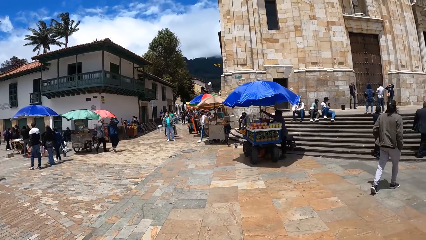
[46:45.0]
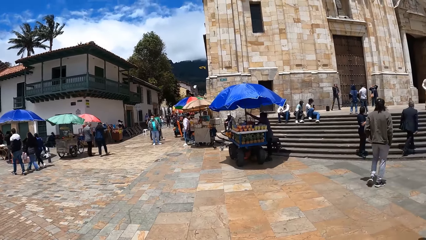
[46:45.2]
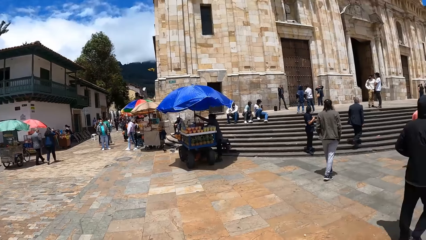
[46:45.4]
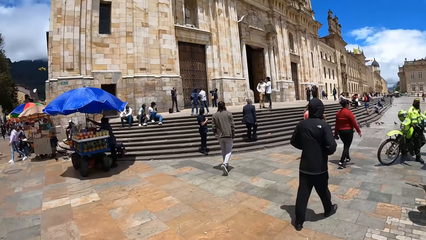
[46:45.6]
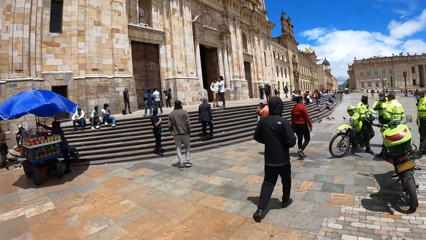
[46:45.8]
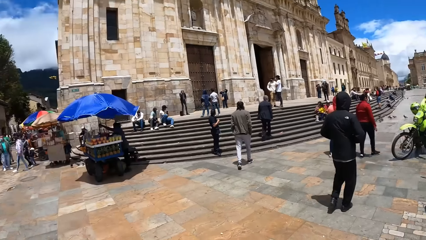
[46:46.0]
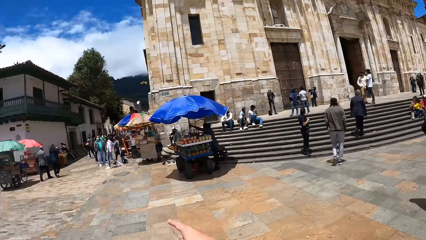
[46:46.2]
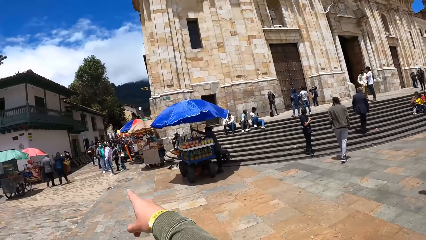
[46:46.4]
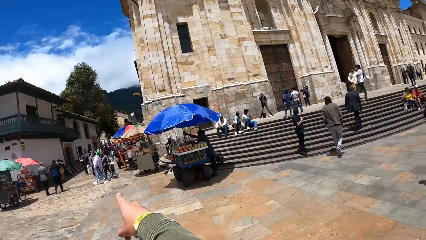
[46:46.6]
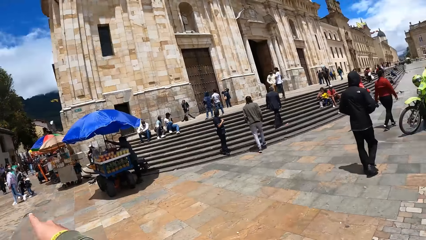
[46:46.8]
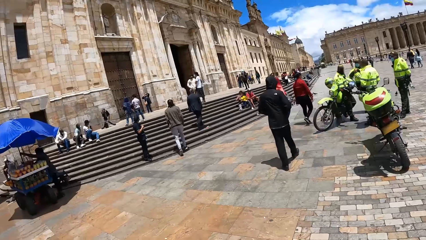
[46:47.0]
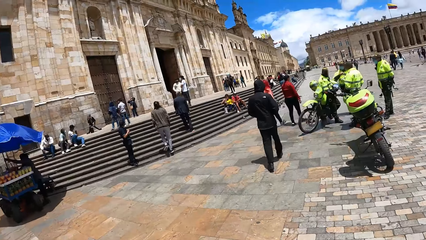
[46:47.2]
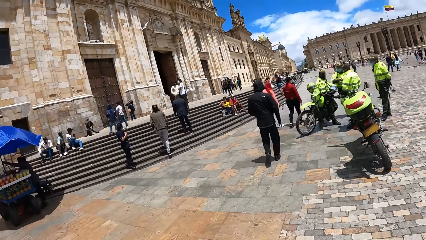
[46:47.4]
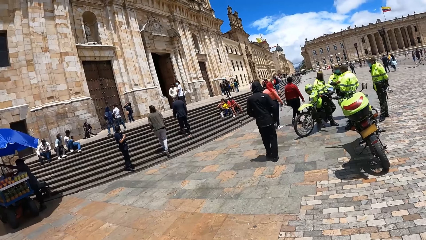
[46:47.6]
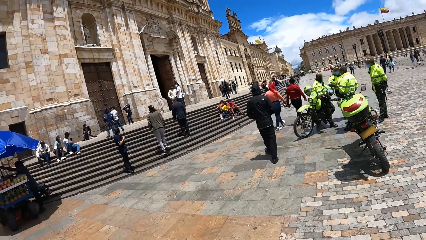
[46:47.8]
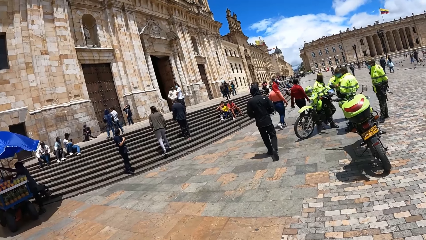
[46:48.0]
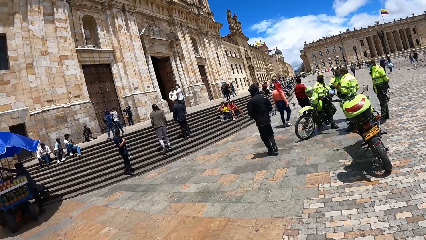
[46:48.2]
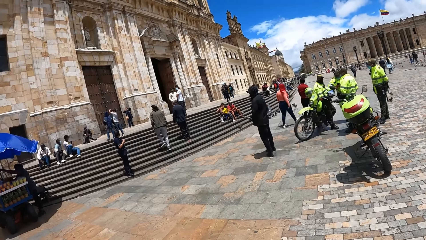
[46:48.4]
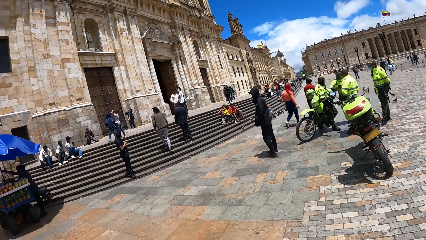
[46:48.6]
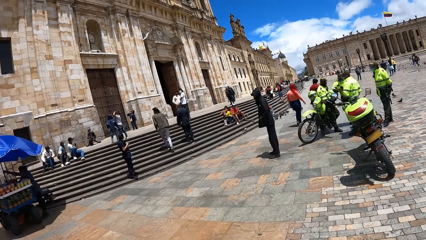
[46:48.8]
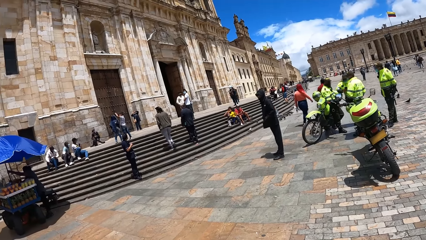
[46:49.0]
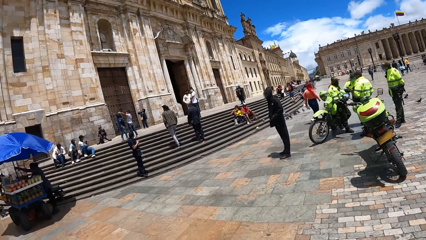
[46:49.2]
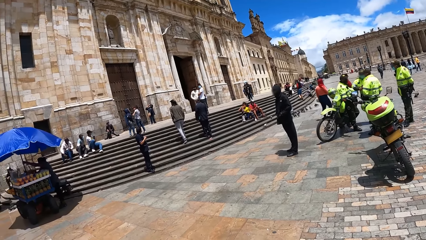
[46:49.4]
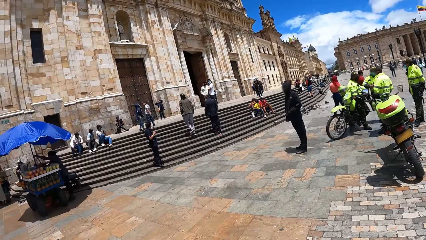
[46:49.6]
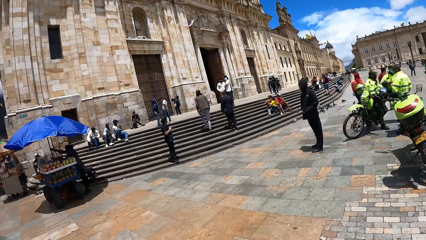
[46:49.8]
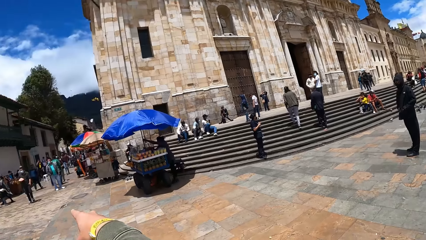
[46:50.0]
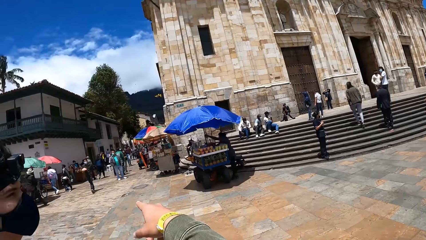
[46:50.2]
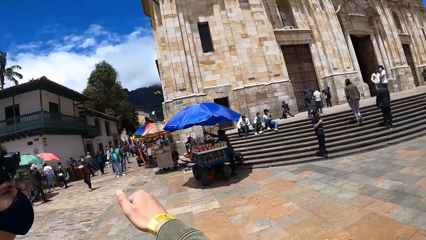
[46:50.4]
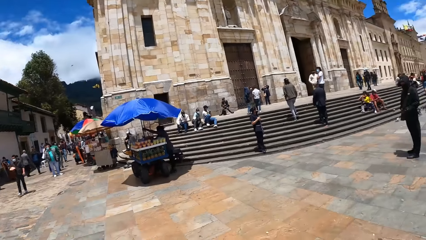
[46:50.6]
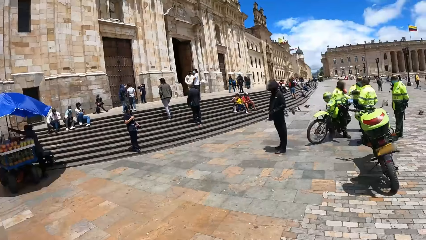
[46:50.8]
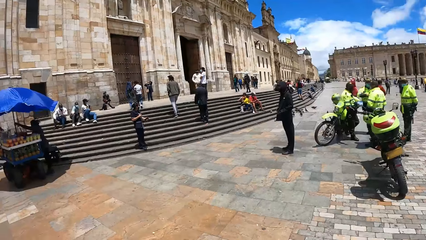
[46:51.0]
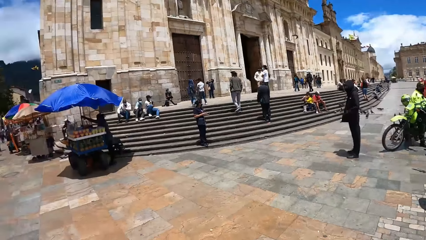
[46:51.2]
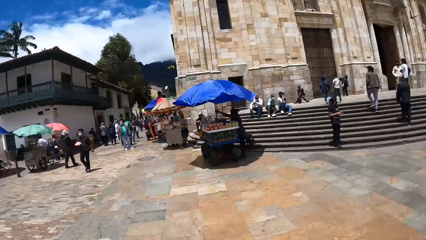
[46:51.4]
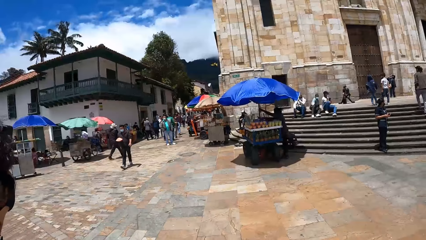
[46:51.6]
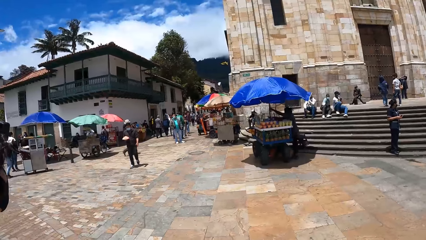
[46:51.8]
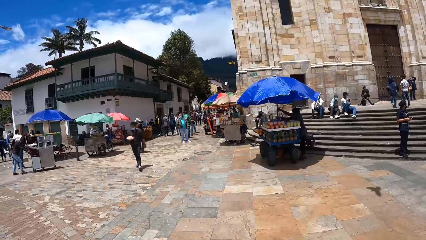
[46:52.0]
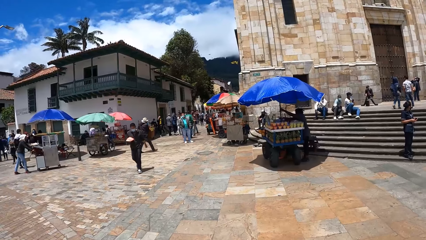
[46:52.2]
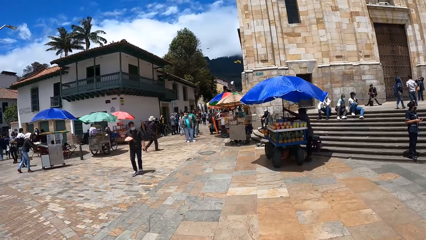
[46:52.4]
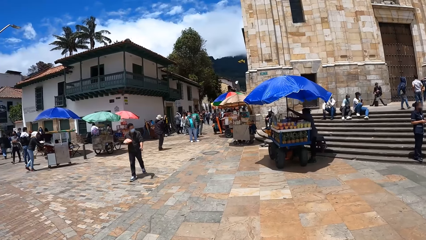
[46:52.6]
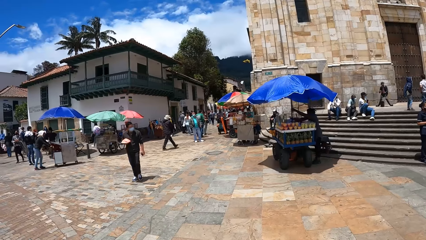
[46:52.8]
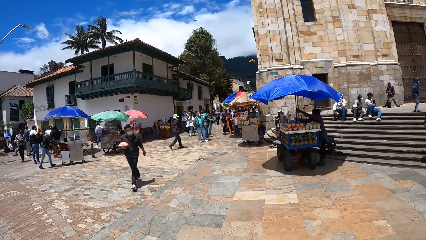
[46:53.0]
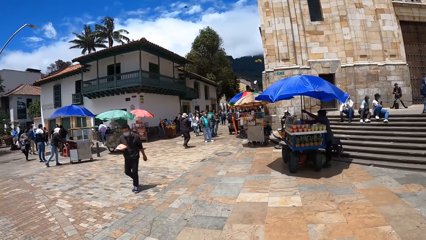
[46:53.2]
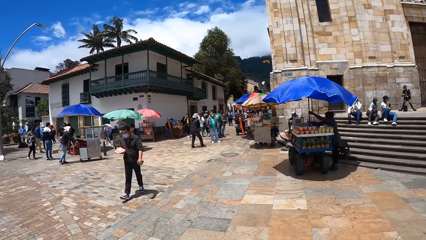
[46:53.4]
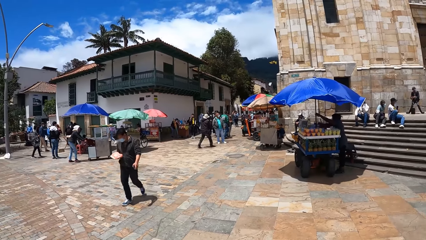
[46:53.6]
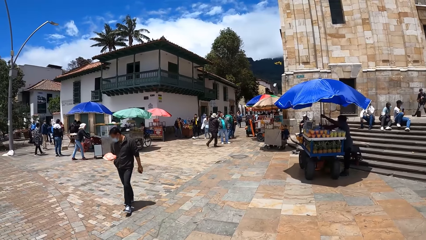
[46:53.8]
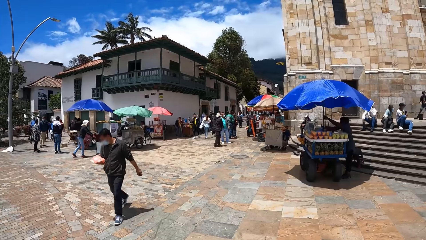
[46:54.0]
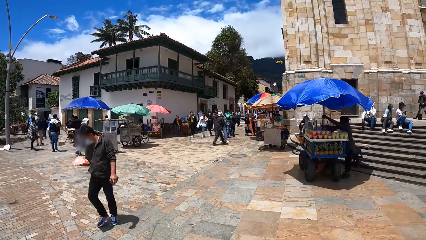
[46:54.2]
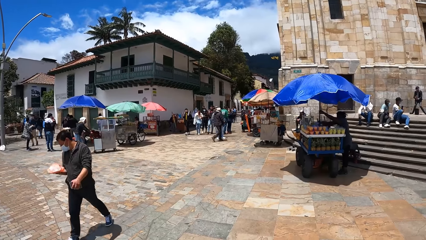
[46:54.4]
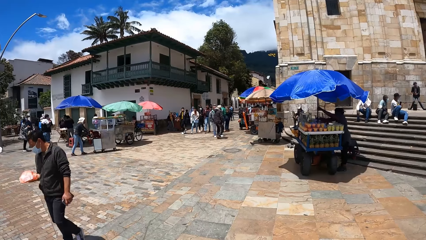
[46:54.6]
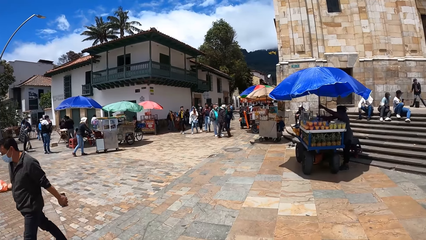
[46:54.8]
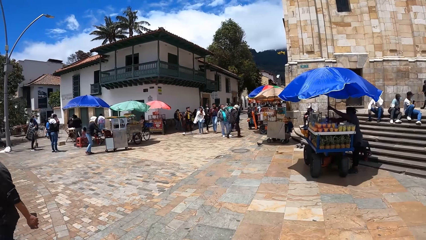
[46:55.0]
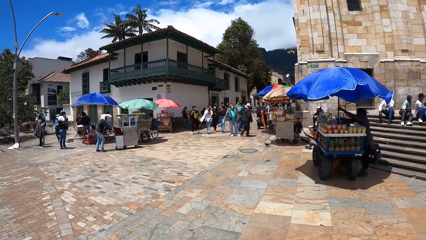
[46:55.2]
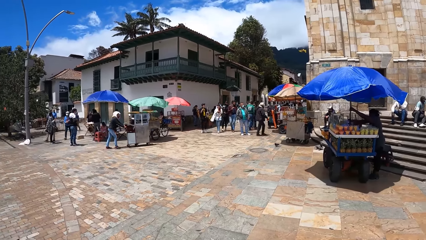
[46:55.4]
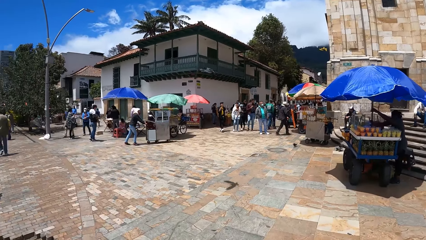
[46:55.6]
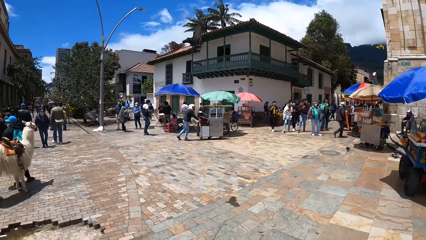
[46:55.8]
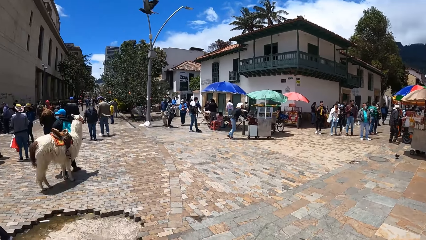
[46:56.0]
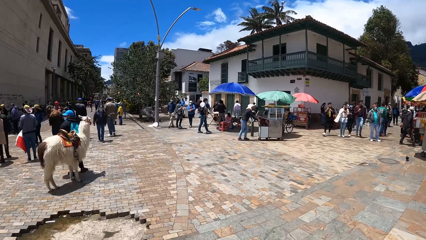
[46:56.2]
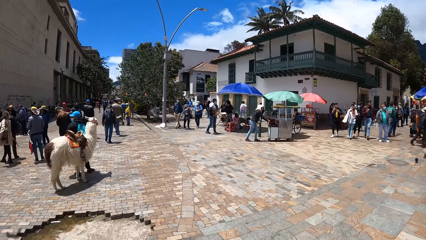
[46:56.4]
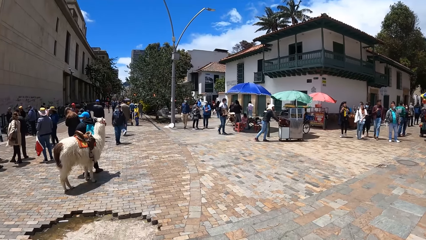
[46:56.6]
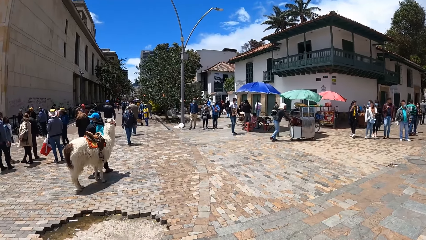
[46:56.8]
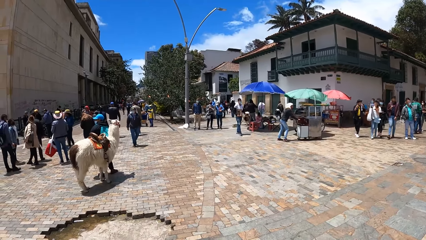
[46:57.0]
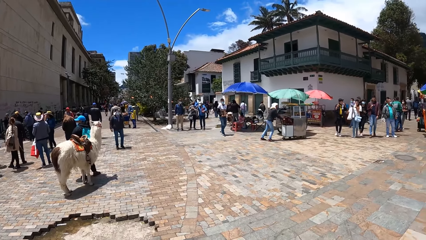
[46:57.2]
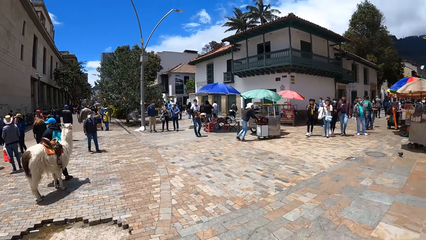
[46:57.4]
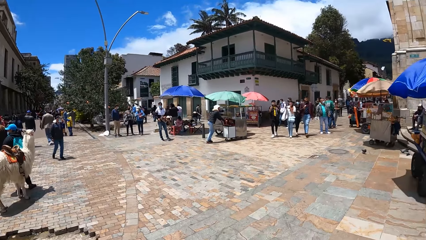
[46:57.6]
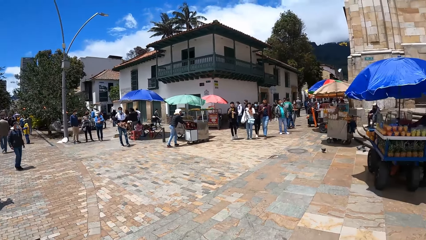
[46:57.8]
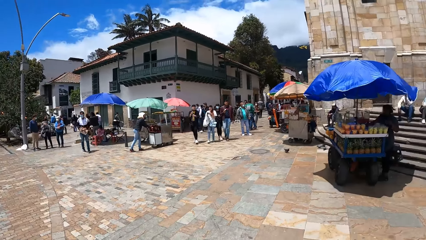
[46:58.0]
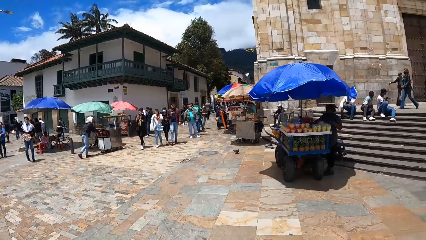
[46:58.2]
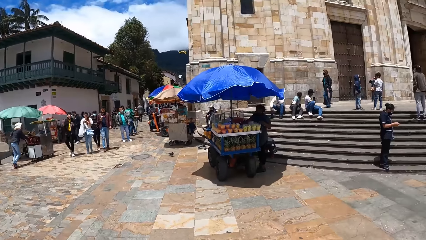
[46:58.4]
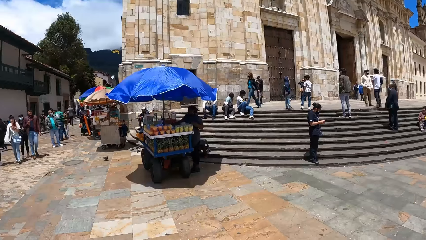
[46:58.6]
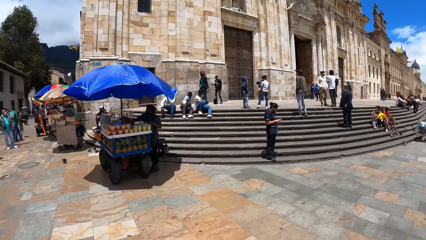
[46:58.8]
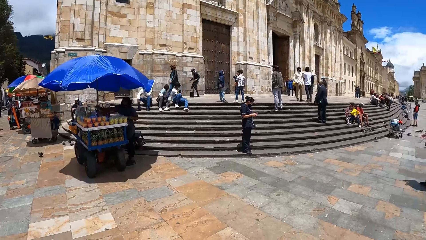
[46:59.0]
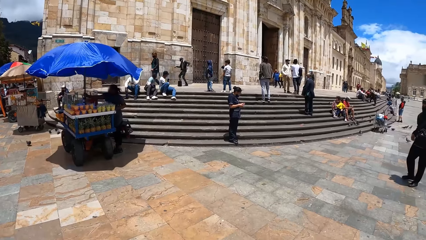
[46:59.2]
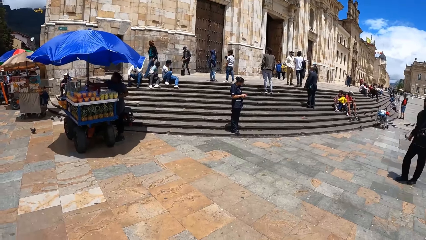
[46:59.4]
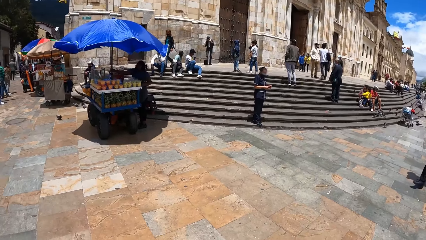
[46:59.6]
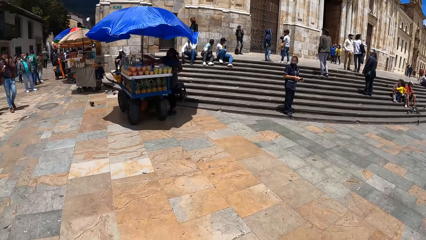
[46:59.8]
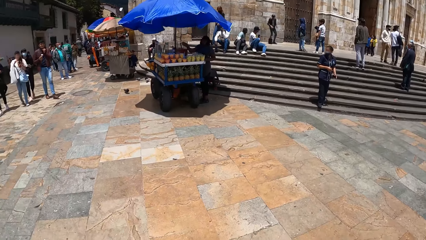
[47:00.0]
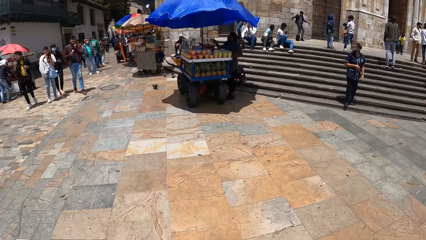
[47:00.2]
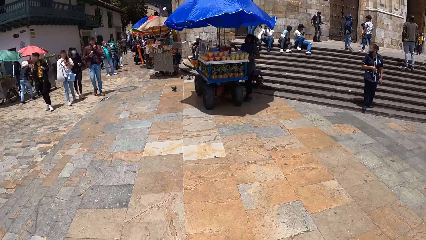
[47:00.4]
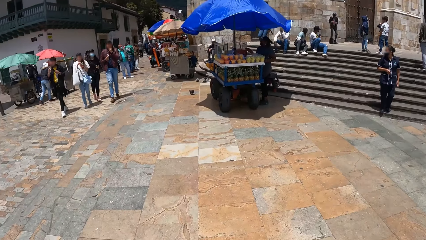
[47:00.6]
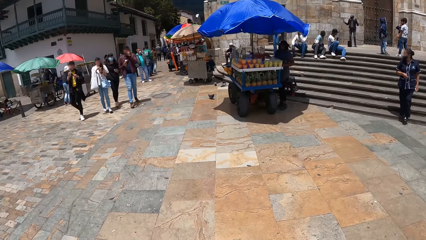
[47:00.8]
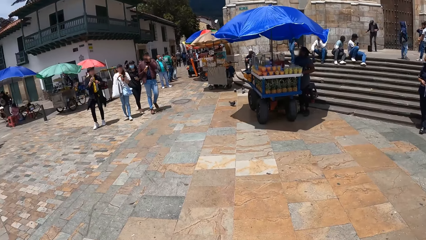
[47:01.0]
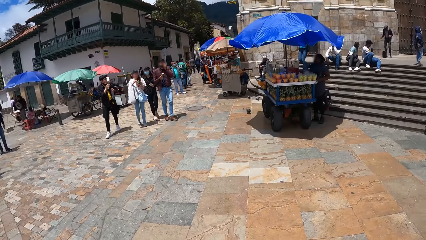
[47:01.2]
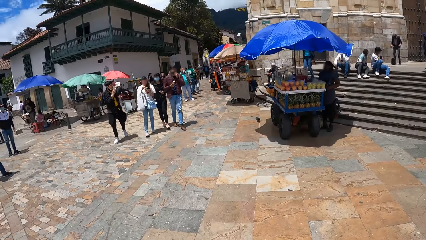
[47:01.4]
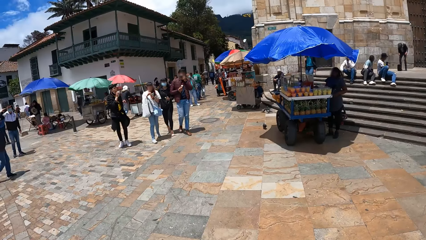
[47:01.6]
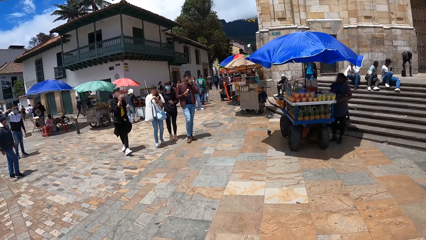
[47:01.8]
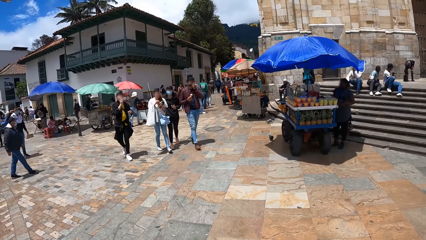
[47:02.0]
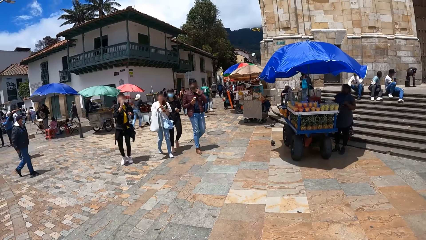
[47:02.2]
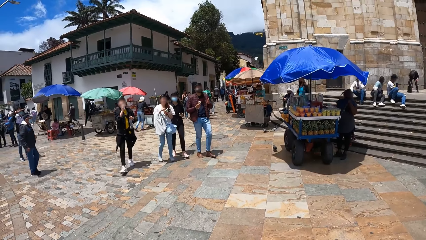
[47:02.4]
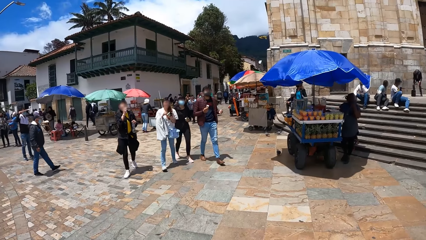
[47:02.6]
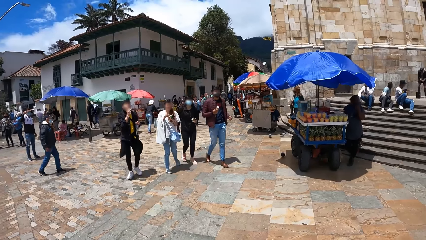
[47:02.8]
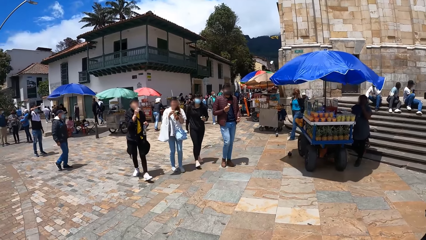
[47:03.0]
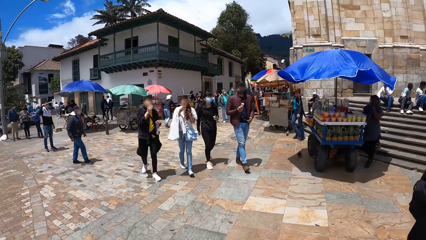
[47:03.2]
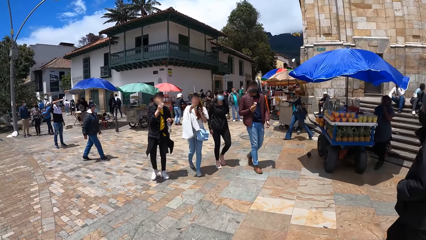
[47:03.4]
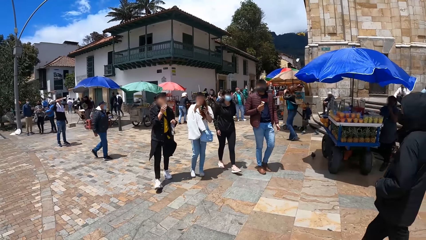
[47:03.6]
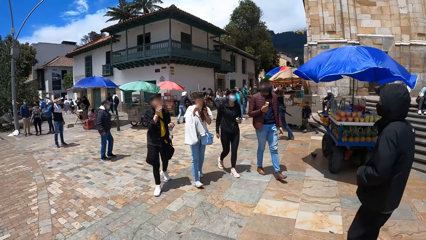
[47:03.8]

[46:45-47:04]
The camera wearer interacts with something. They look around. A man holds an ice cream cone with his right hand. A woman holds a cup of ice cream with her left hand. Another woman holds a cup of ice cream with her left hand. Another man holds an ice cream cone with his right hand. The first man eats the ice cream in his right hand. The first woman scoops the ice cream in her left hand with a spoon in her right hand.
